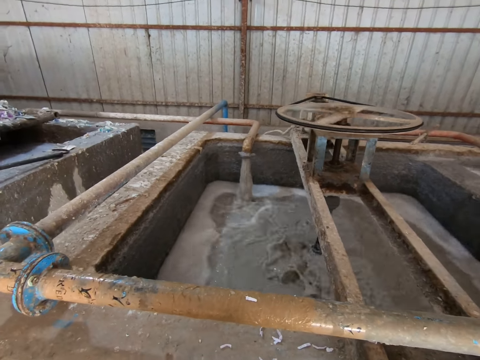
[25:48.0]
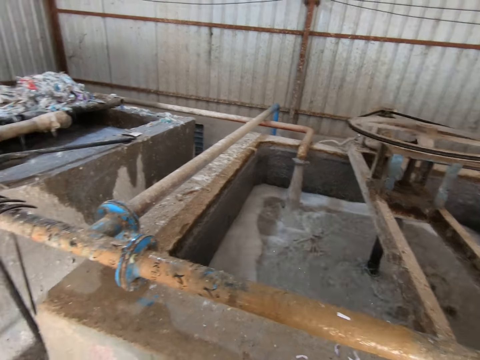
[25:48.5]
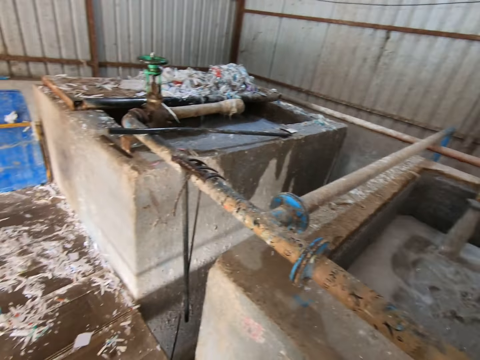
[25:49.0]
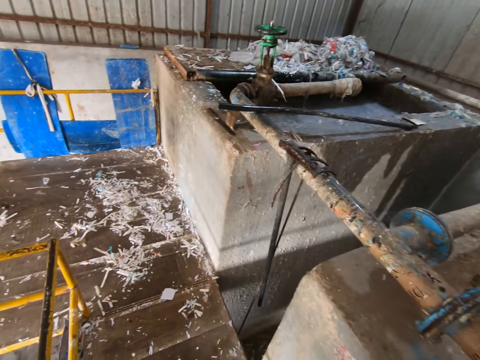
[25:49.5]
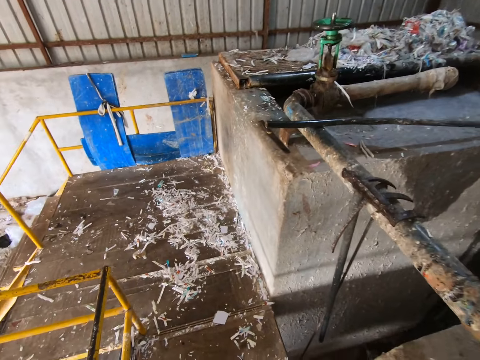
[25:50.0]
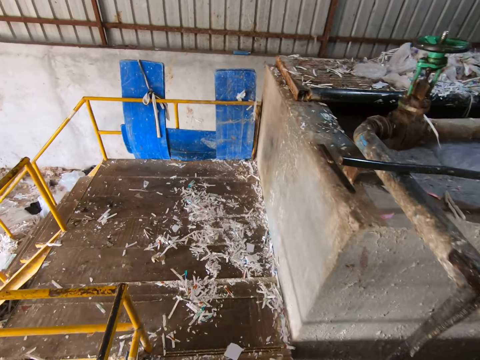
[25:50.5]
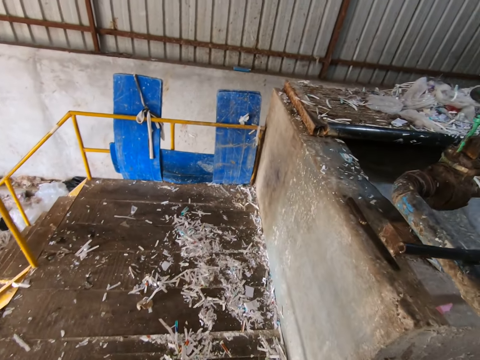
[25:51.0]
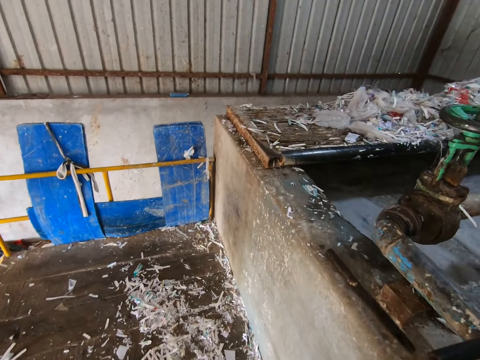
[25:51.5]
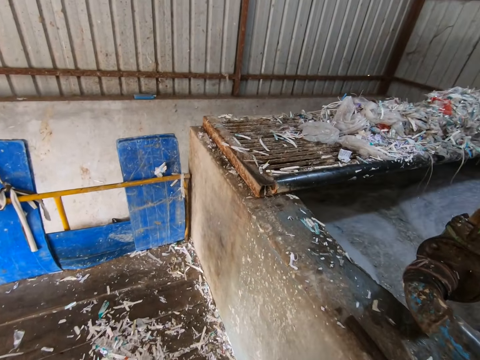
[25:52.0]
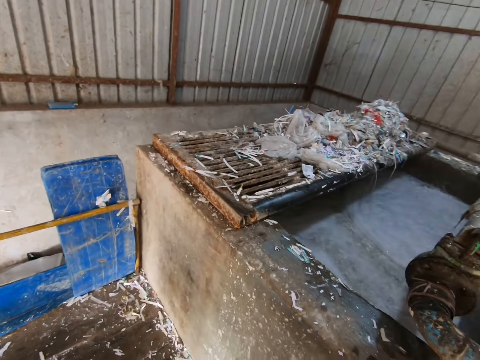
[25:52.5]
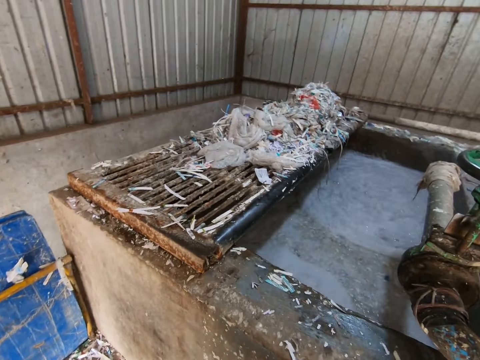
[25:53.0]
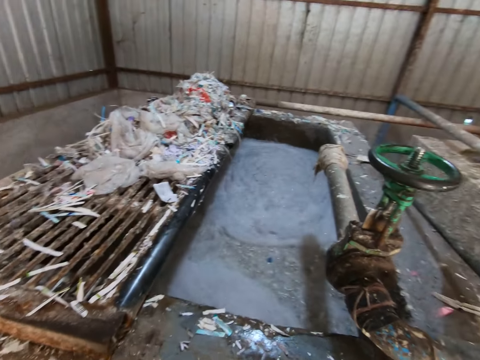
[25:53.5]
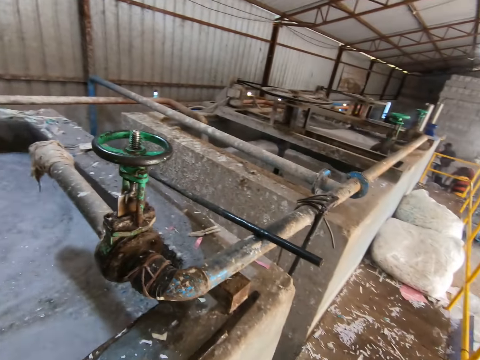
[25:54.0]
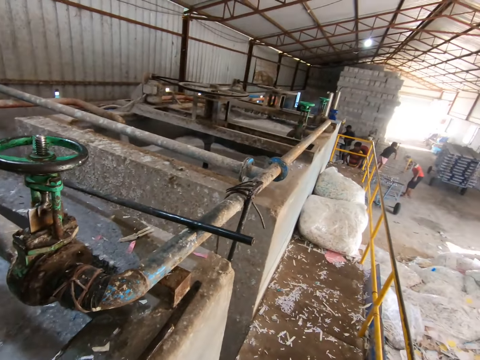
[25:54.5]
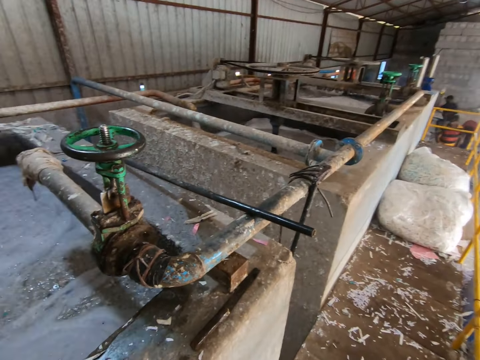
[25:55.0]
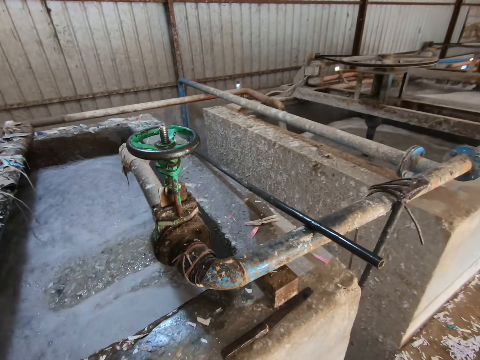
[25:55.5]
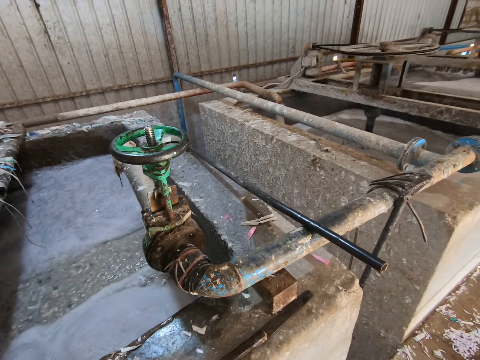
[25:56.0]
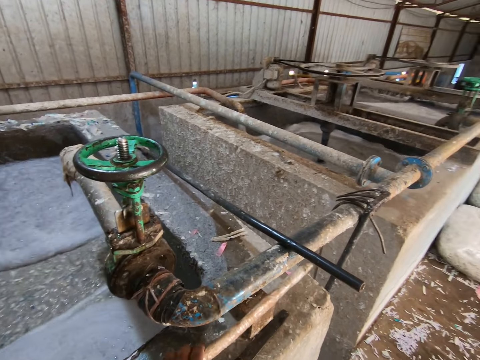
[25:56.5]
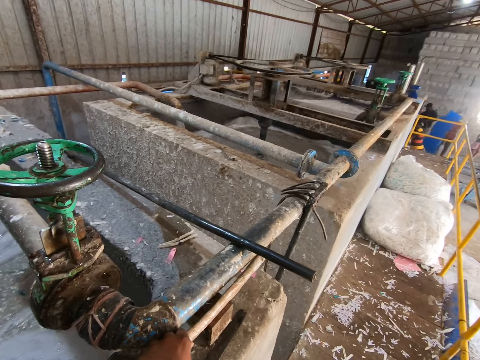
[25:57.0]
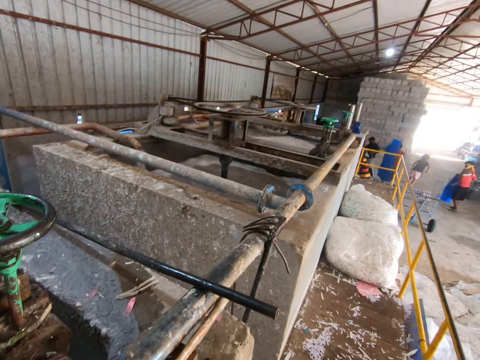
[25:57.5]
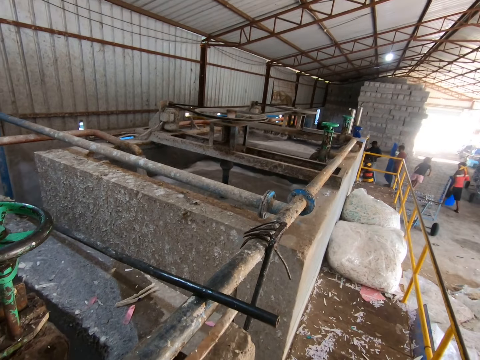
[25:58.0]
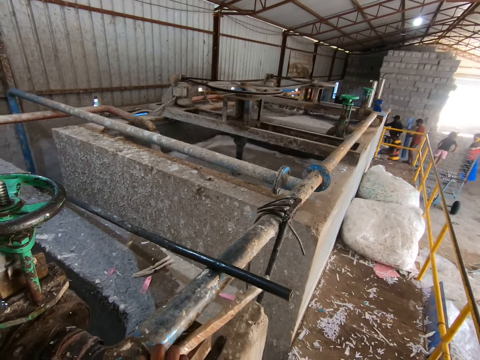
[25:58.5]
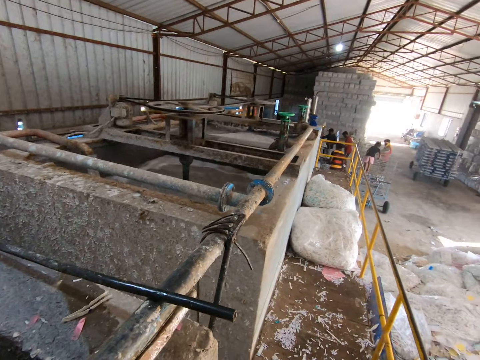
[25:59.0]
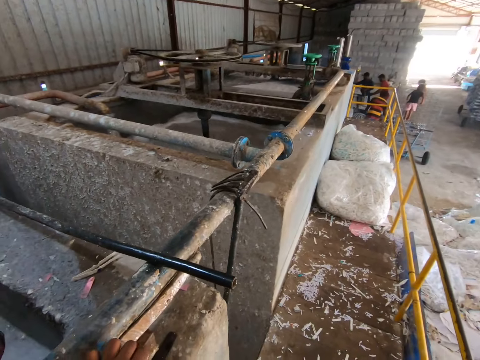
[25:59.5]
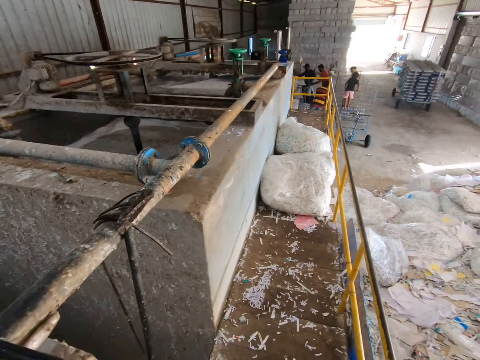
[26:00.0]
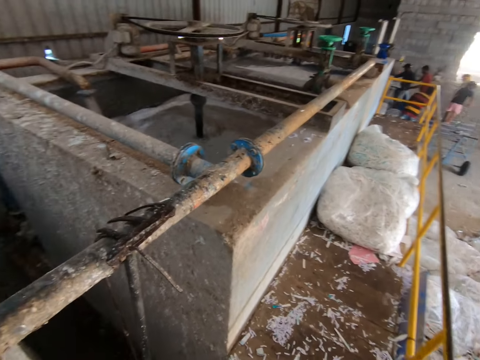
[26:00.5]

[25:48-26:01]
The camera wearer walks towards the end of the pond. He drops the stick on the pond with his left hand. The man places a plastic sheet on the floor with both hands.

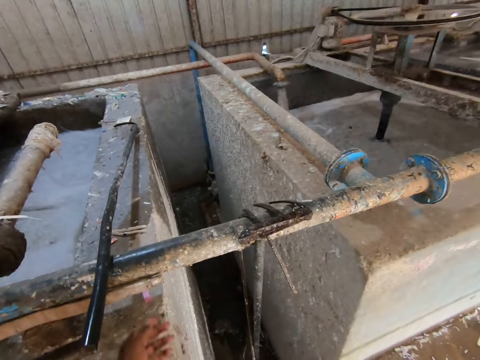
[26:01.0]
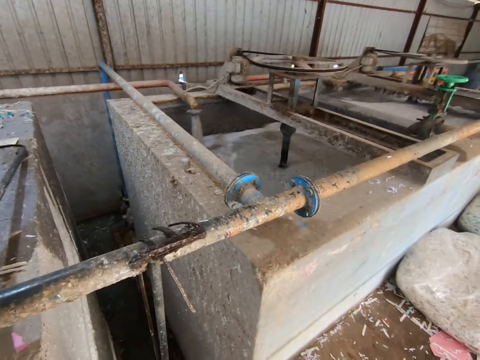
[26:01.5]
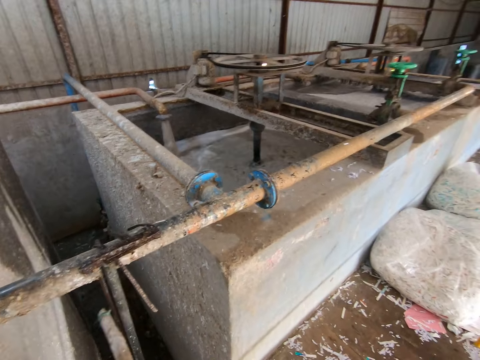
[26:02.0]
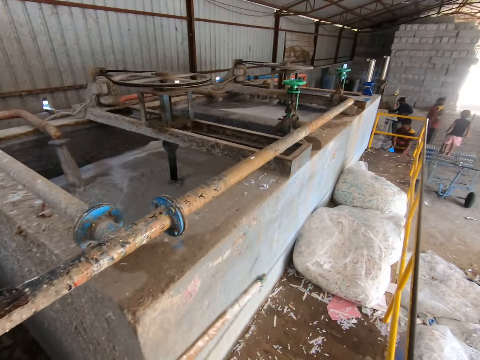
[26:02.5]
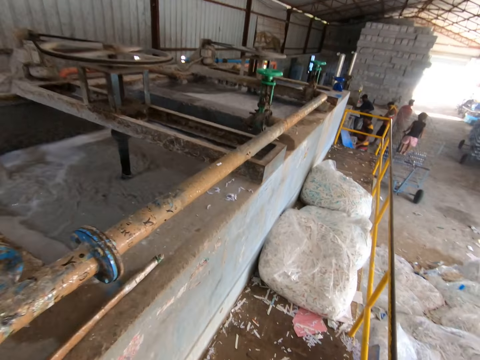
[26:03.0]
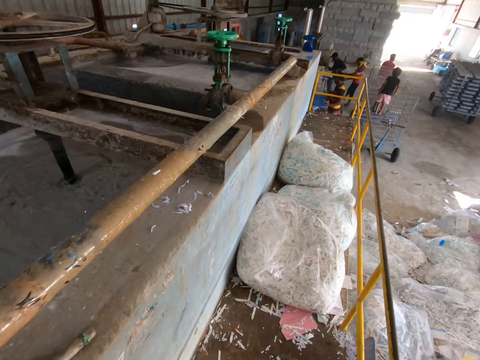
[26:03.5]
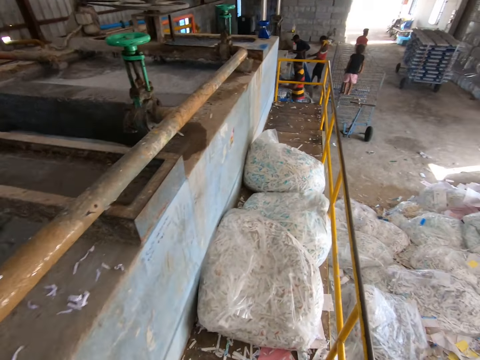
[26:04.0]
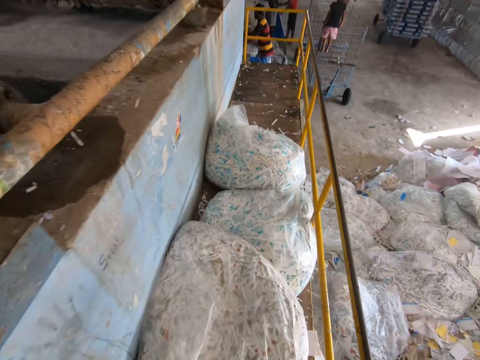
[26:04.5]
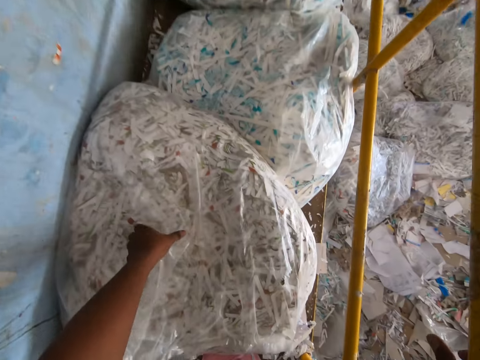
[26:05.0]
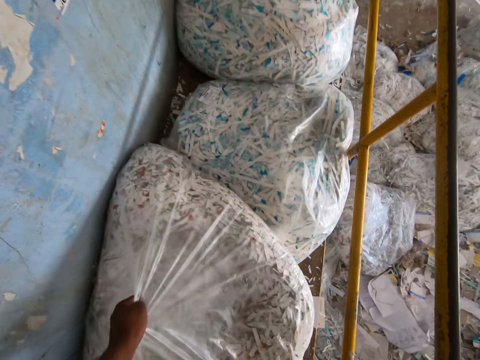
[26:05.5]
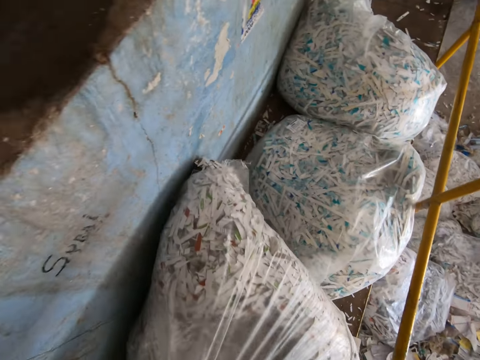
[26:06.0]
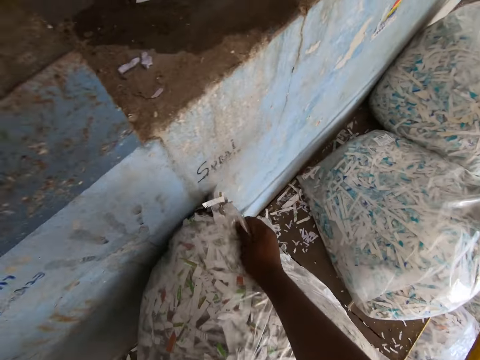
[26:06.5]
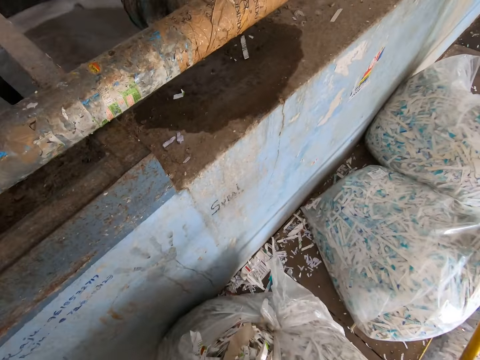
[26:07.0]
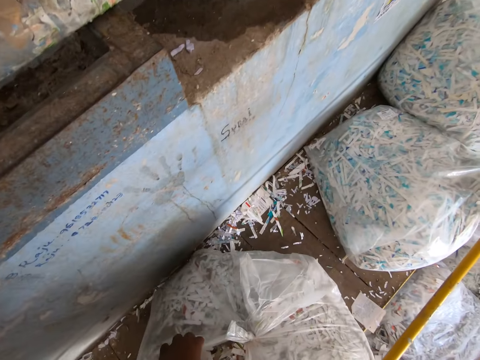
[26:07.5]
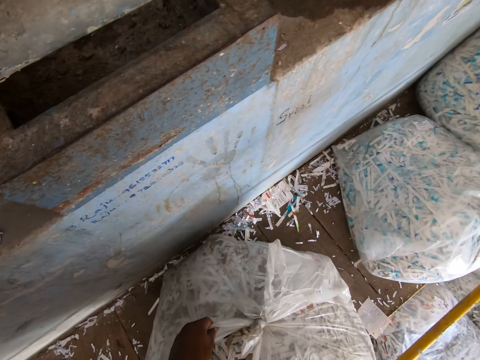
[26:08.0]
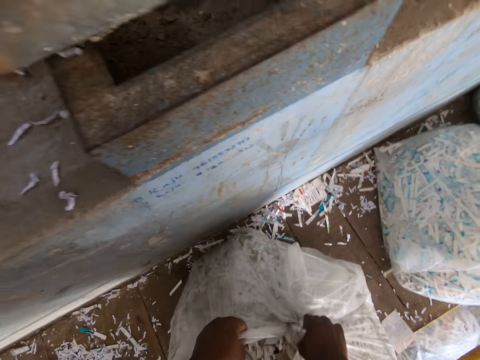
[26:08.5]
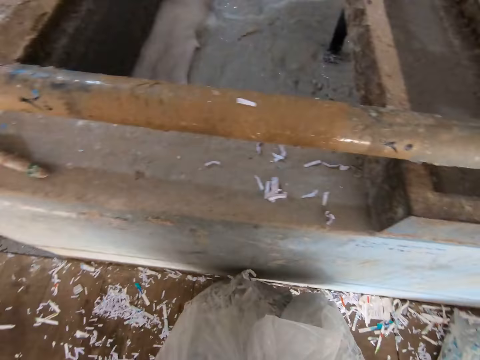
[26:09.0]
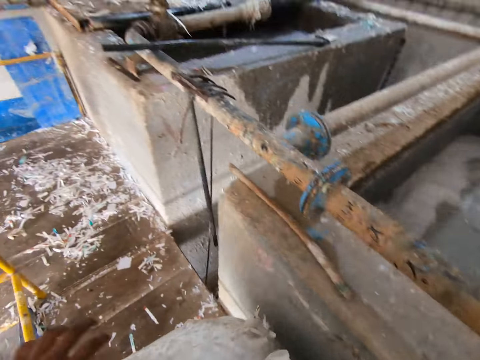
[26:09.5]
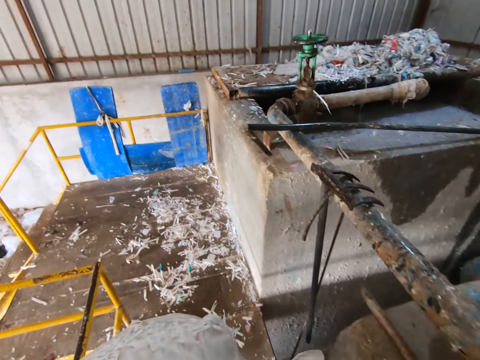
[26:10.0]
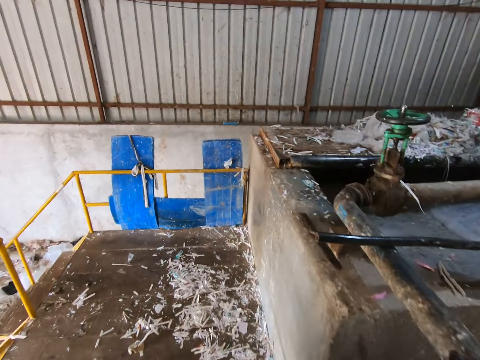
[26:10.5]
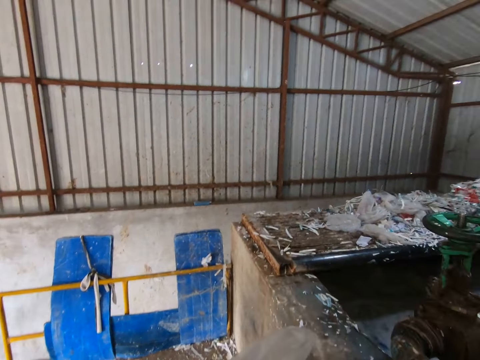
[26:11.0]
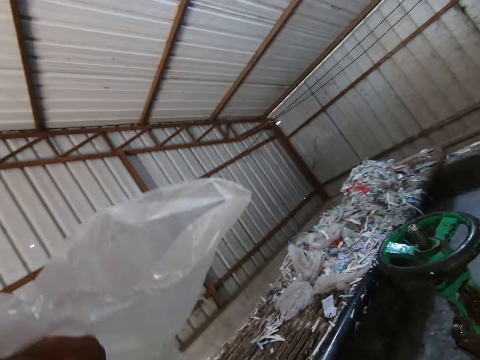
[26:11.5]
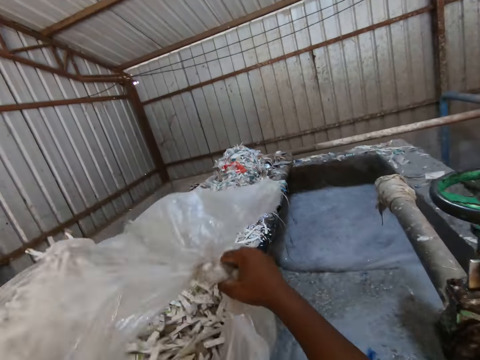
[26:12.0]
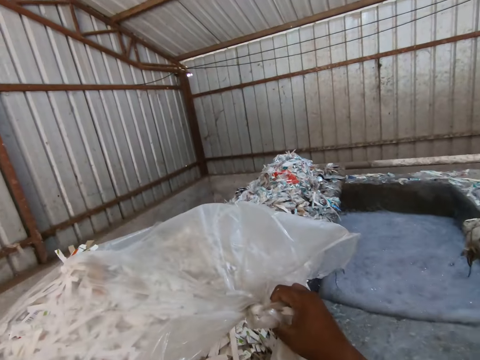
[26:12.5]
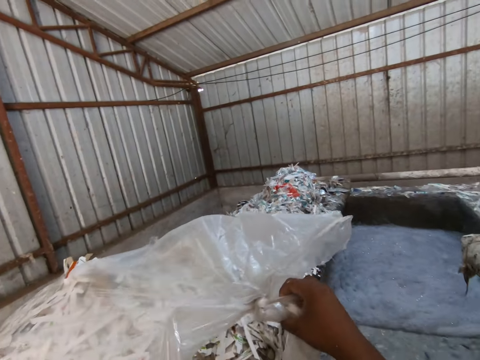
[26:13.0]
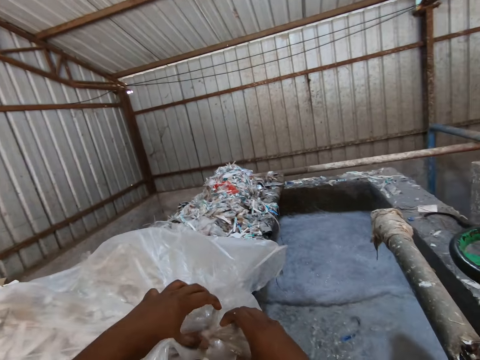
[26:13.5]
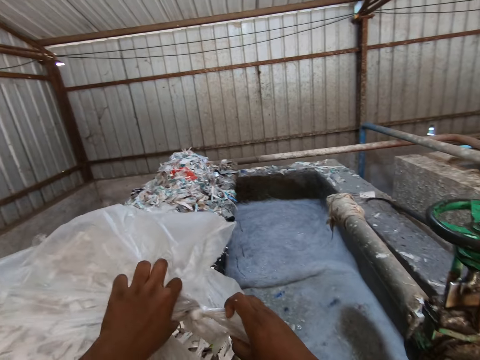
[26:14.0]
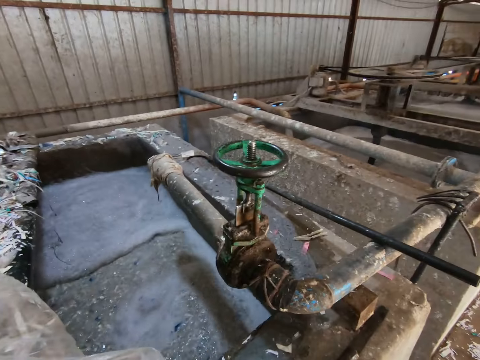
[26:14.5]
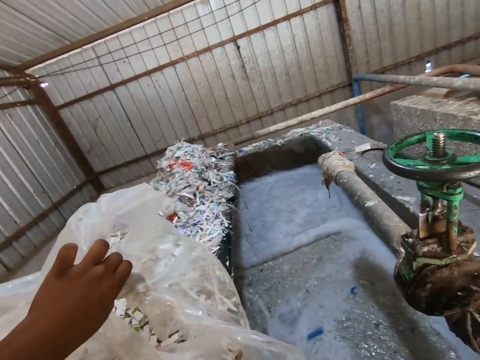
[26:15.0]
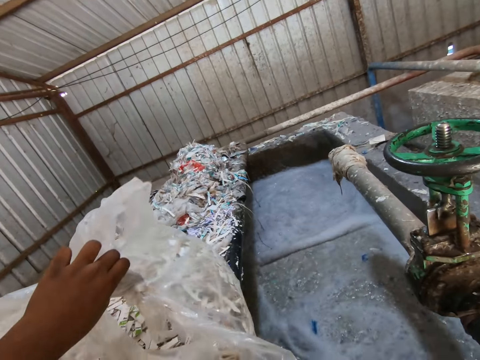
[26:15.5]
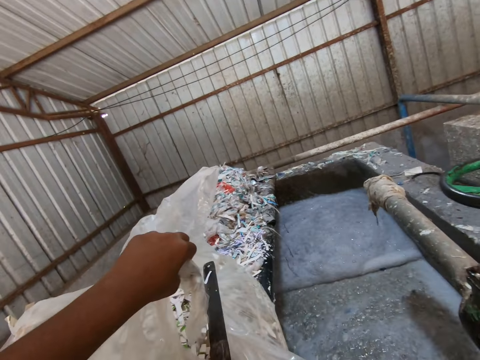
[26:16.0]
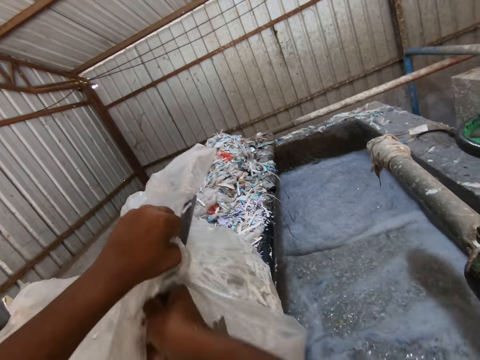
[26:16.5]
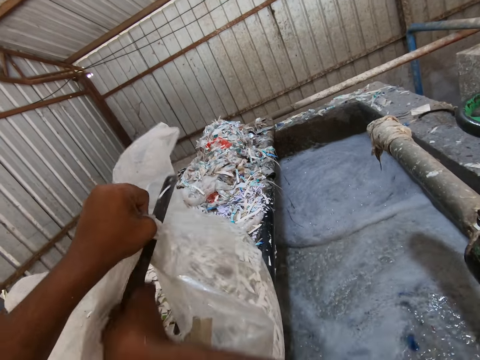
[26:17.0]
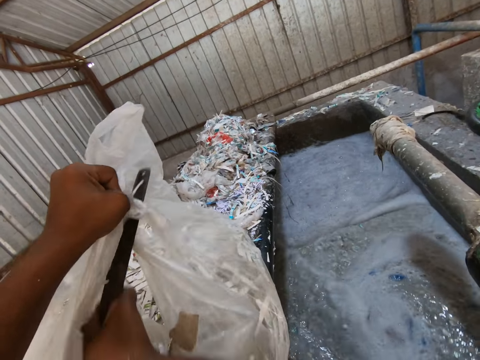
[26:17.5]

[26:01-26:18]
The camera wearer takes the stick from the pond with his left hand. He drops the stick on the pond with his left hand. He walks towards a bag of paper pieces on the floor. He lifts the bag of paper pieces from the floor with his left hand. He carries the bag of paper pieces with both hands. He walks towards the pond with the bag of paper pieces in both hands. He drops the bag of paper pieces on the pond with both hands. He takes a knife from the pond with his right hand. He tears the bag of pieces of paper with the knife in his right hand.
